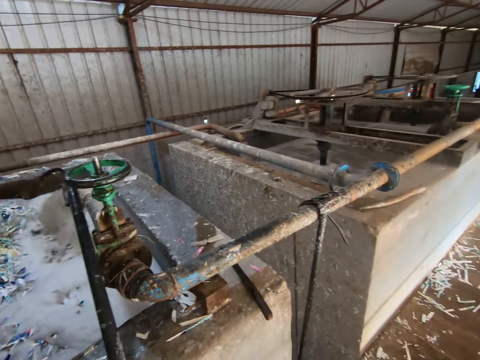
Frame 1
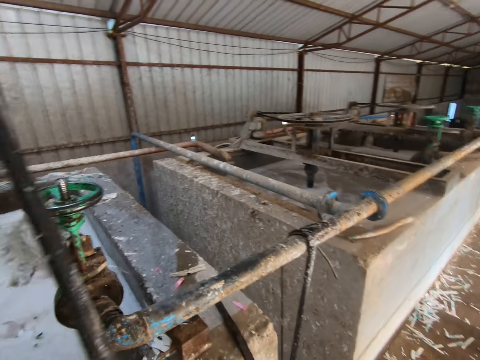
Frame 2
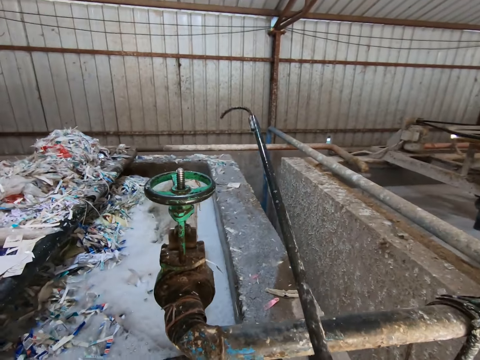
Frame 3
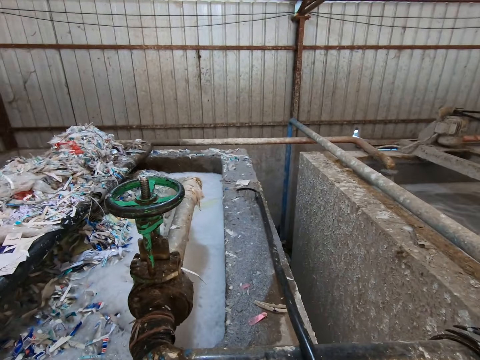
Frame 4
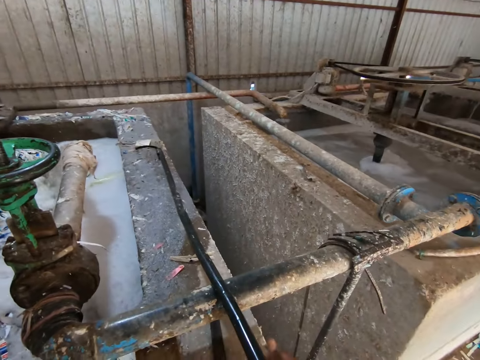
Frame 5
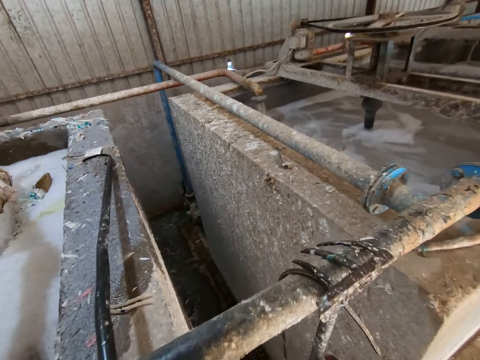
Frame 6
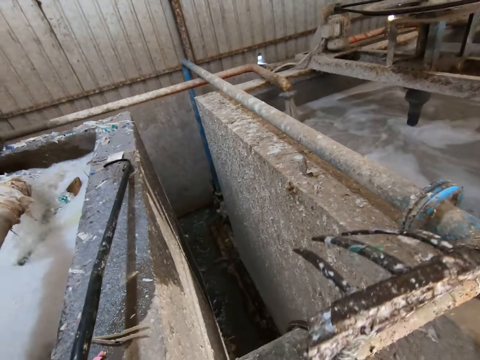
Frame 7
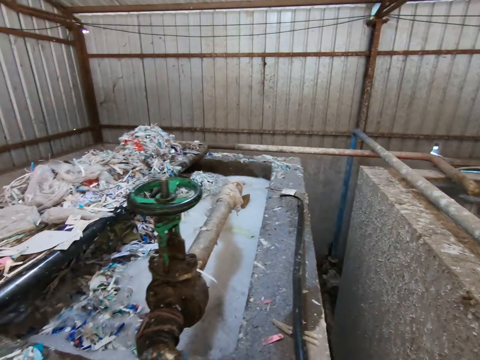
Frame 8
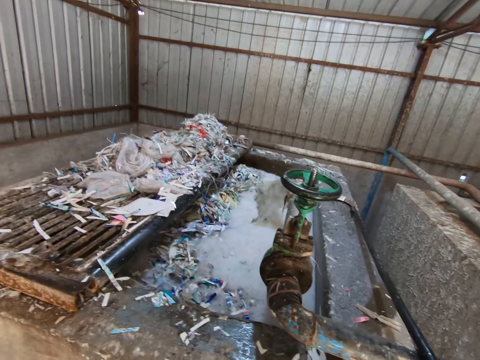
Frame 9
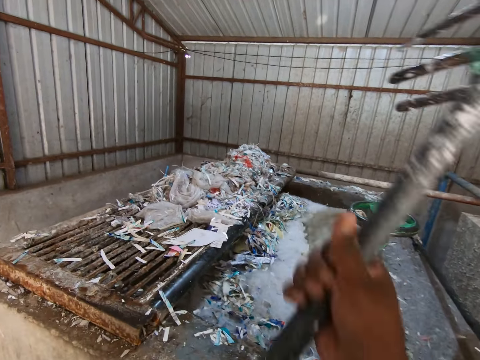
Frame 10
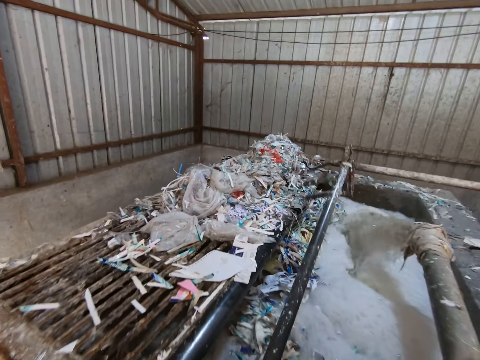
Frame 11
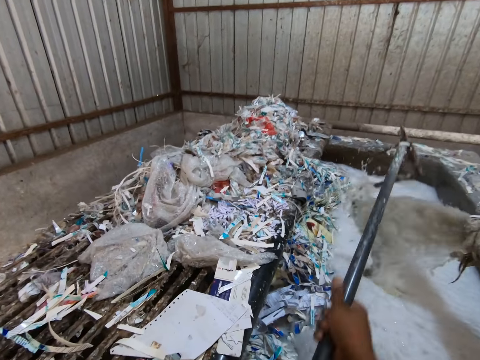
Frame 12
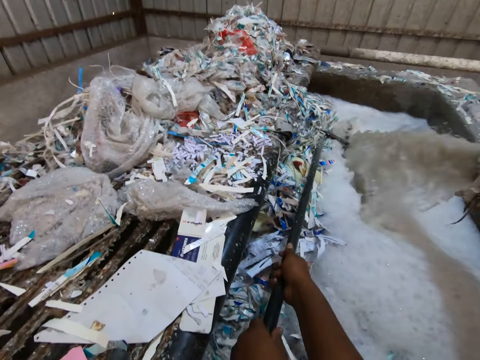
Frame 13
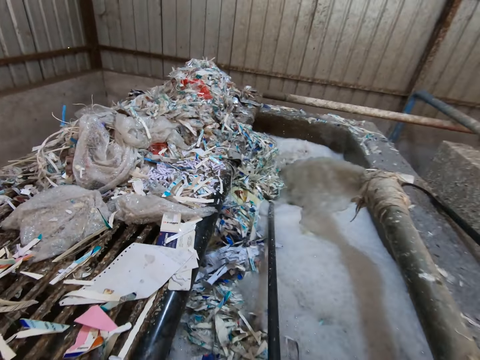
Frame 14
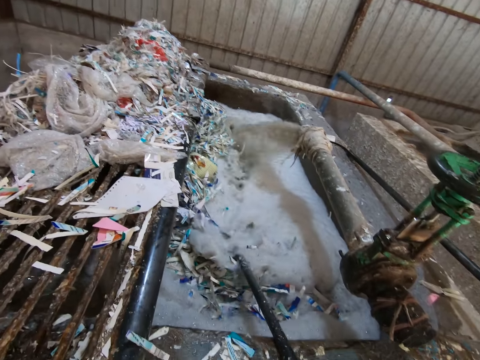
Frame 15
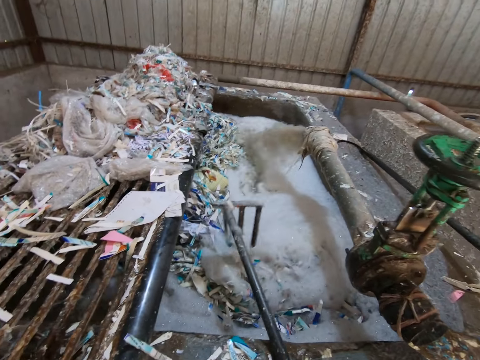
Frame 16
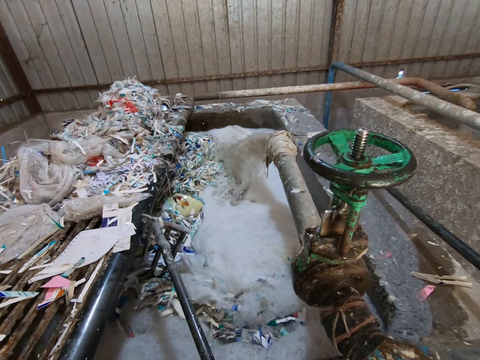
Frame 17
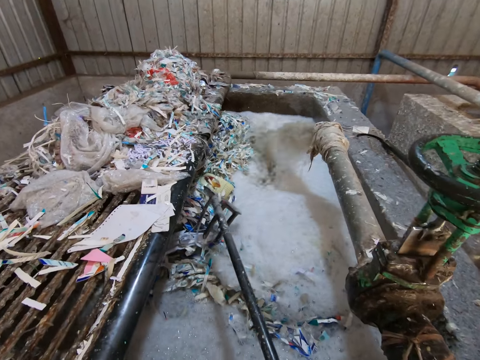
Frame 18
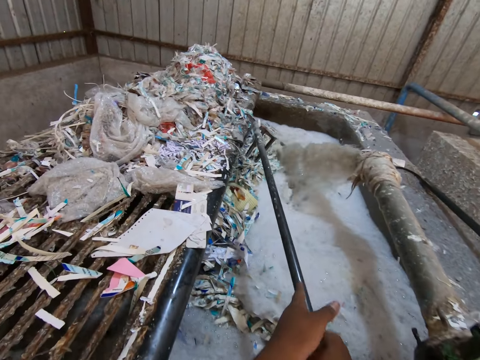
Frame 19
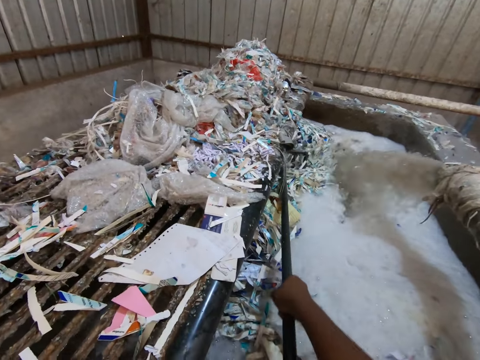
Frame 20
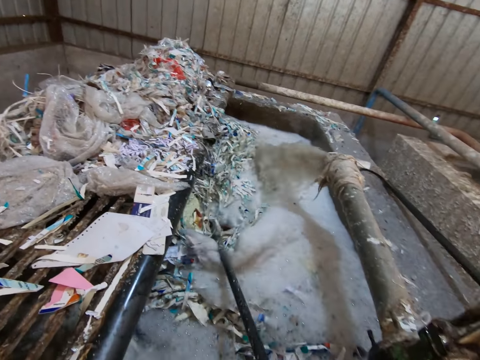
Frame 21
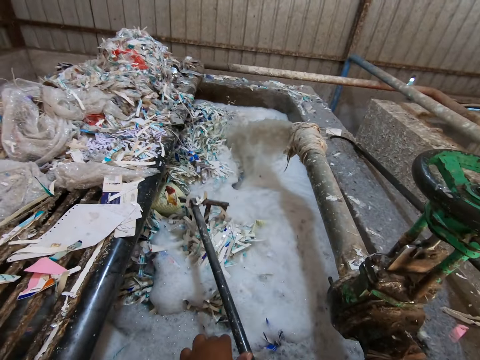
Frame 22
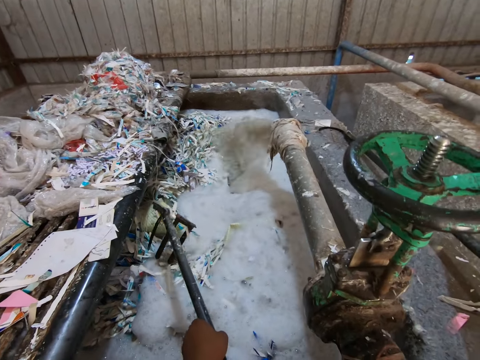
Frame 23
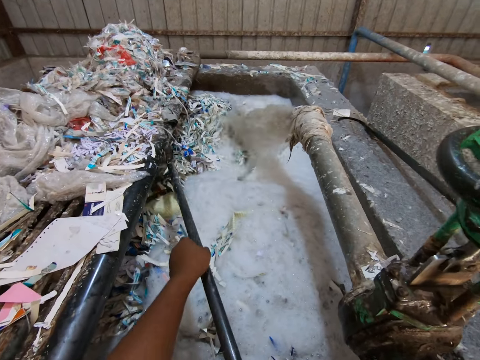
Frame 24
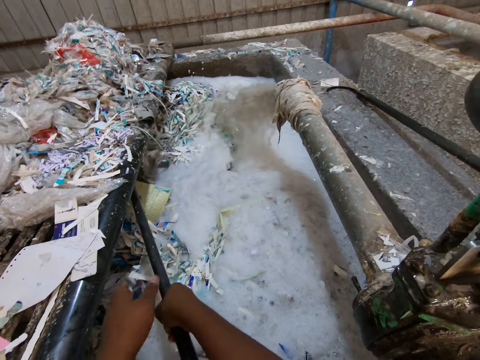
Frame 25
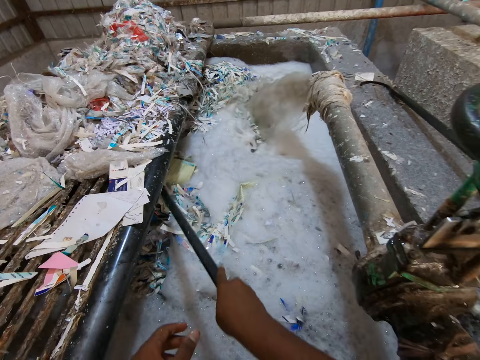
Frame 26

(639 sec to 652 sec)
The camera wearer drops the iron hook on the concrete pond with his right hand. He picks up a rake or fork tool from a pipe with his right hand. He drags the fork with his hands. He mixes pieces of paper in the concrete pond with the rake in his hands.

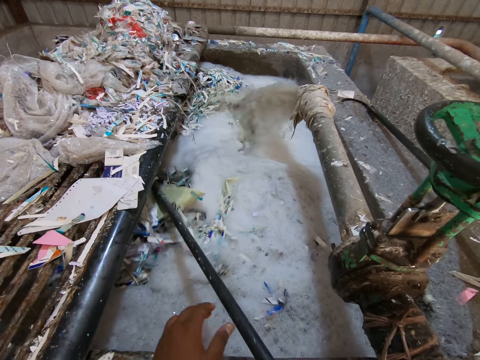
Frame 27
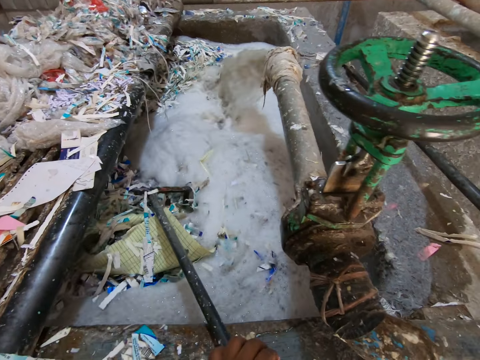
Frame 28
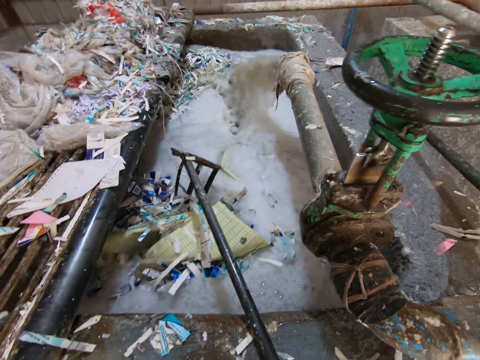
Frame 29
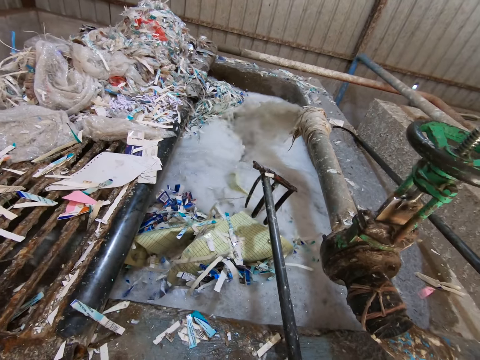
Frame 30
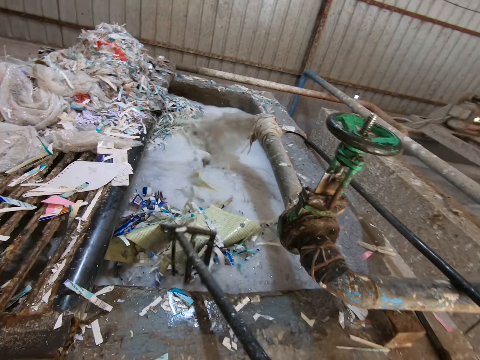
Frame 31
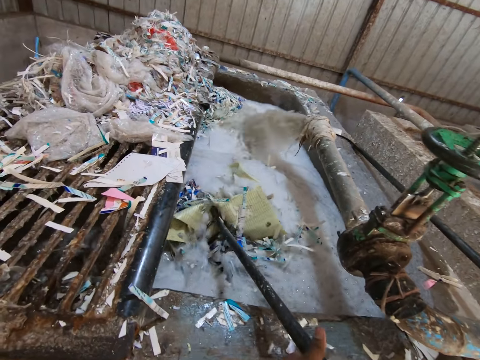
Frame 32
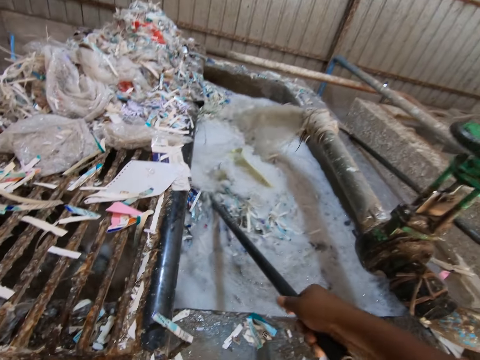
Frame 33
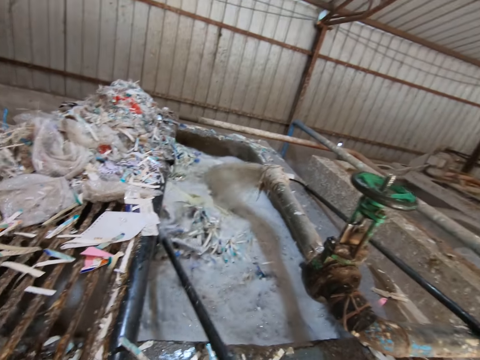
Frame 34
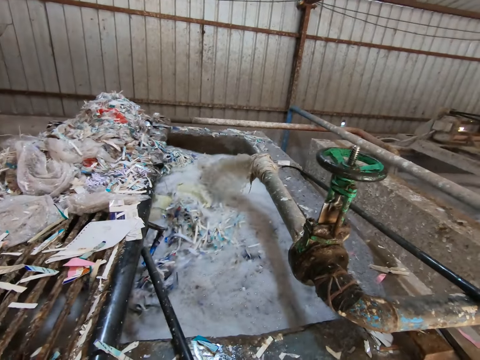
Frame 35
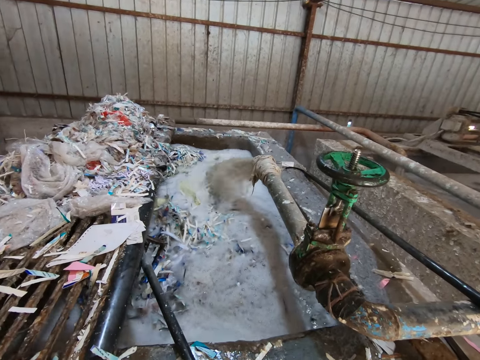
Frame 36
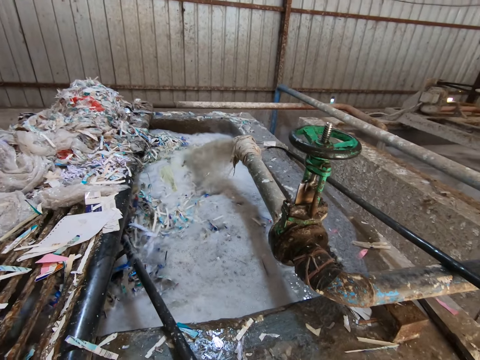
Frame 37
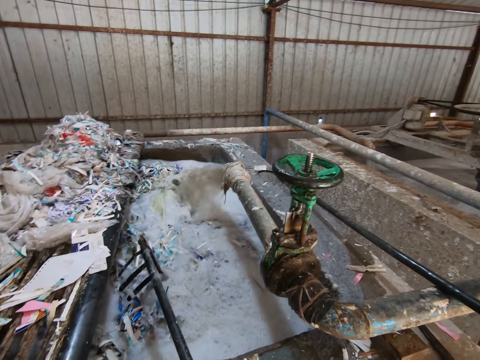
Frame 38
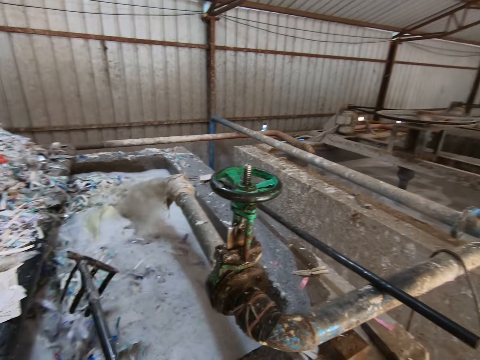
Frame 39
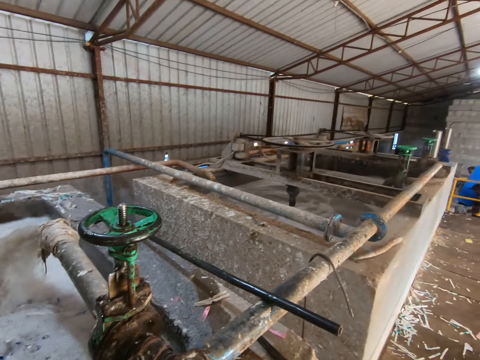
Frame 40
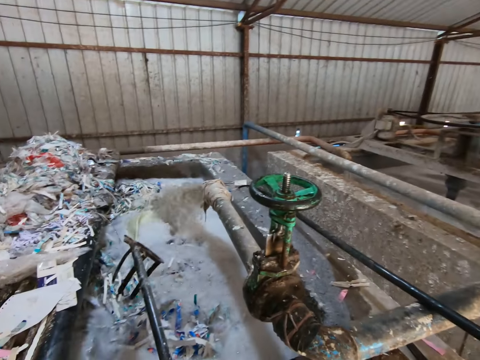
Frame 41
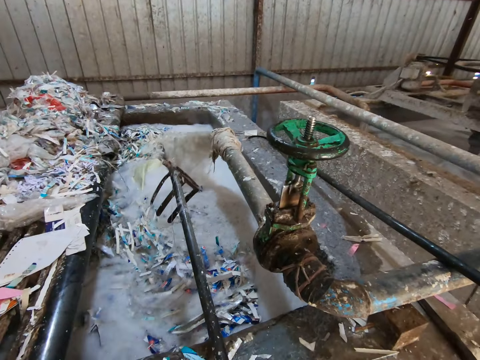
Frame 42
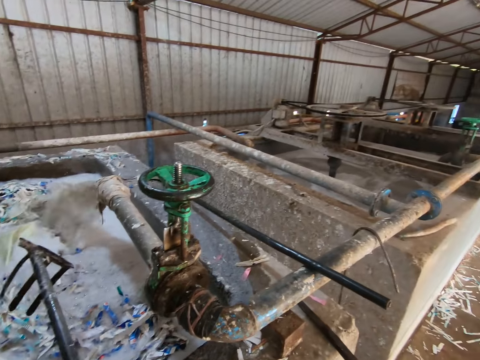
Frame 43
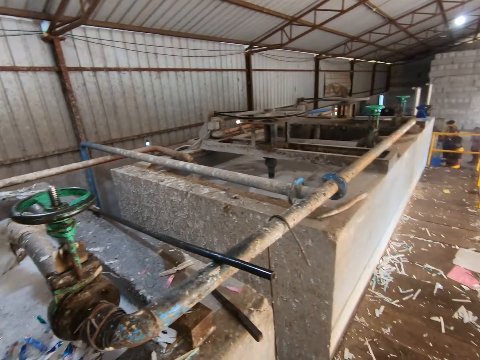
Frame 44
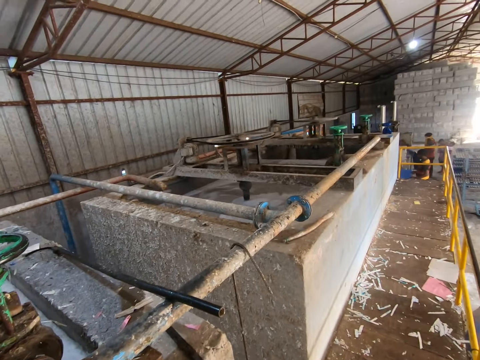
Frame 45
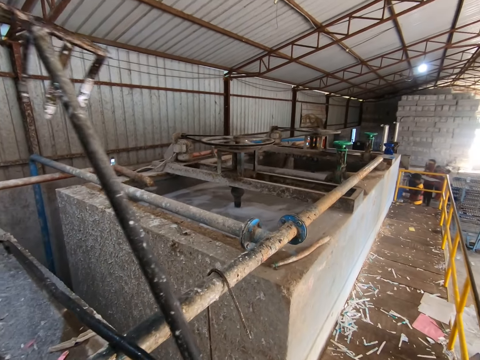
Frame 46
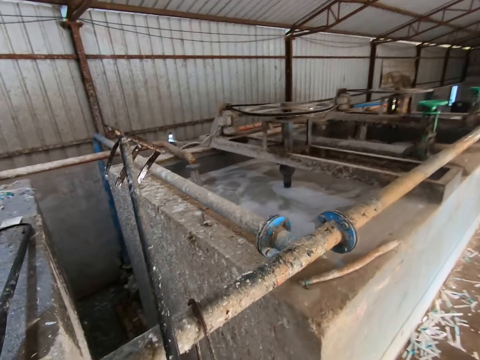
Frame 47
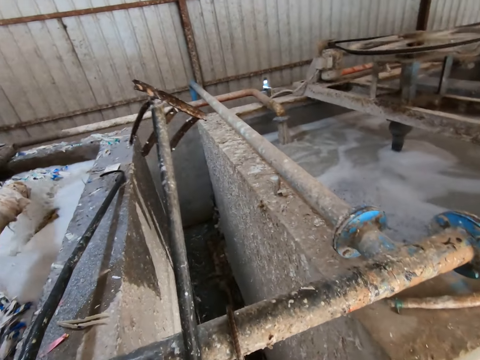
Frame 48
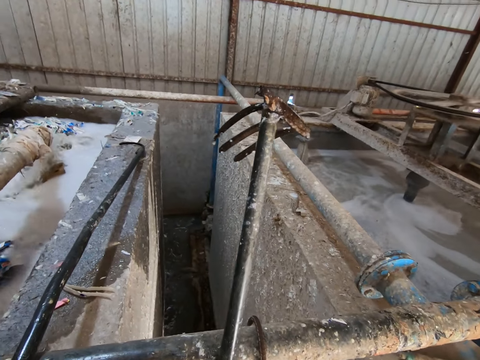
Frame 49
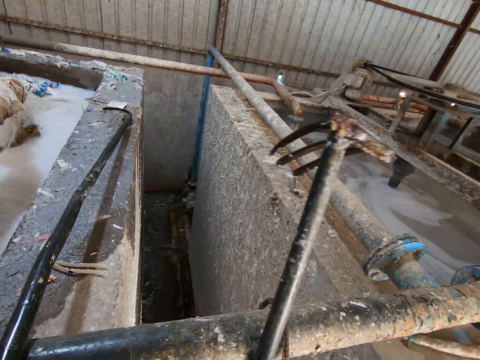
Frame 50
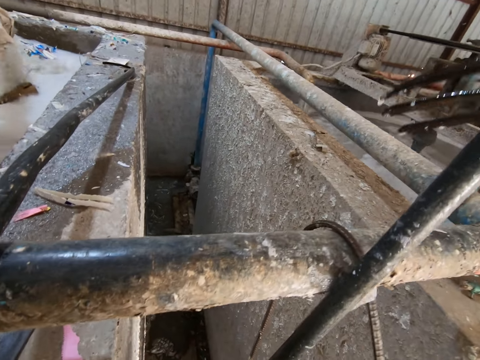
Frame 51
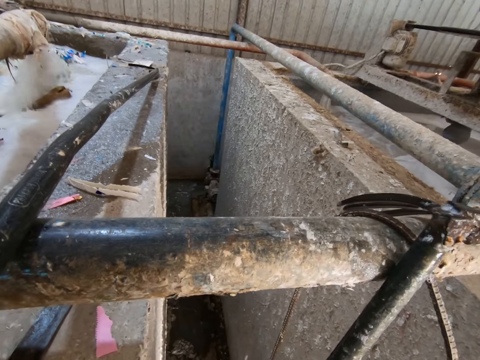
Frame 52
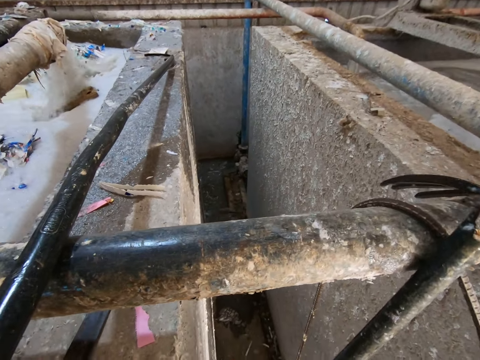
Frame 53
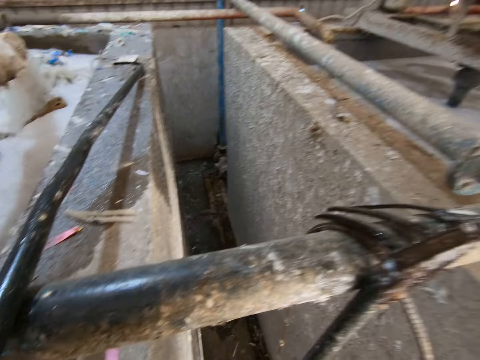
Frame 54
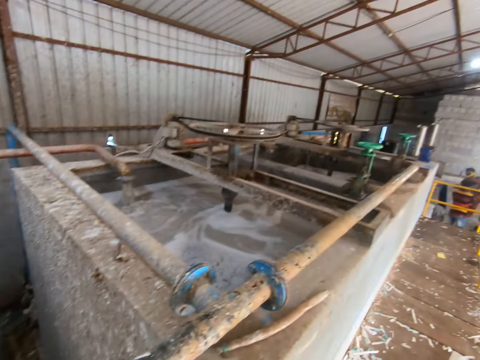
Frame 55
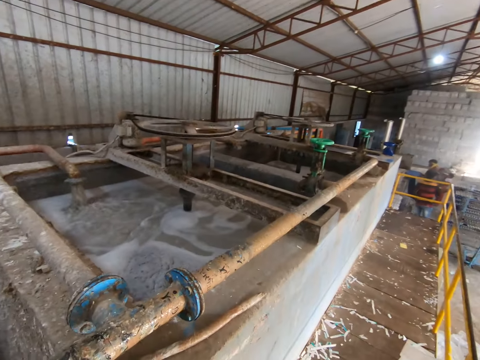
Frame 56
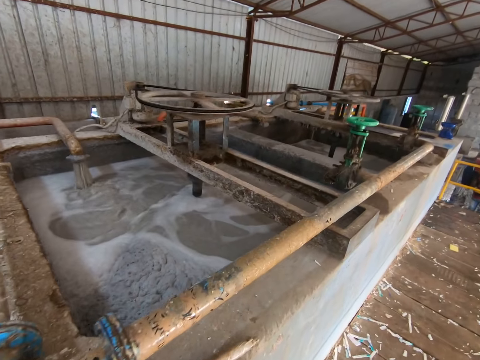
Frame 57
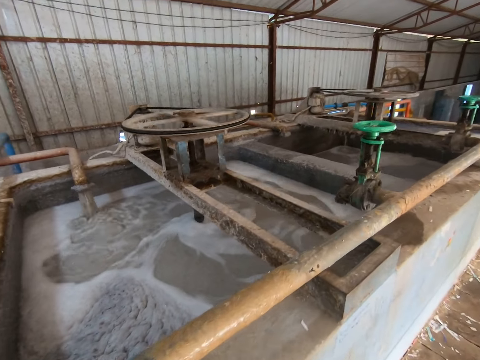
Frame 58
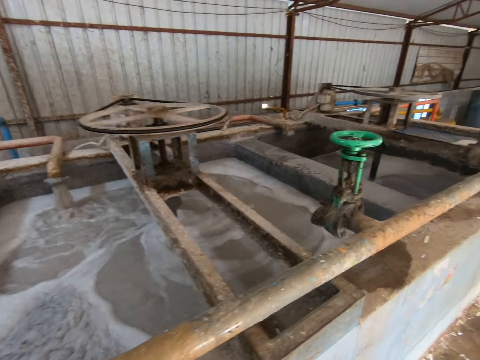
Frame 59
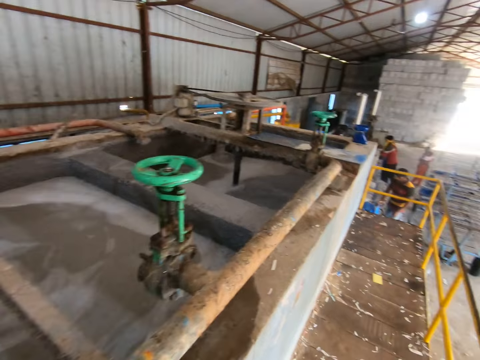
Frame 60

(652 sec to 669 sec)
The camera wearer mixes paper in the water using an iron stick. He stops work. He drops the rake on the pipe with his right hand. He walks towards a junction box. He moves around.
